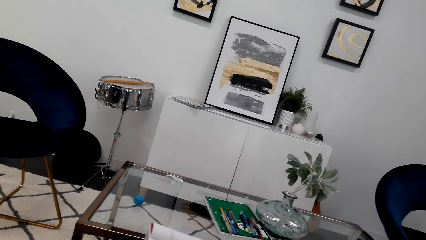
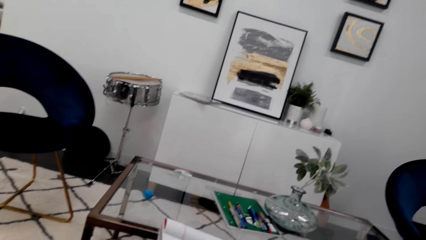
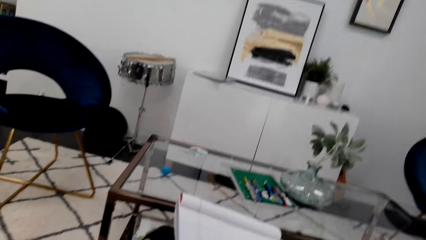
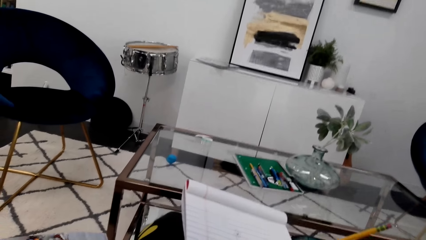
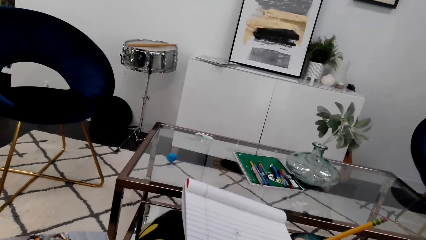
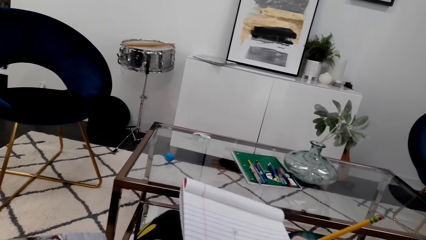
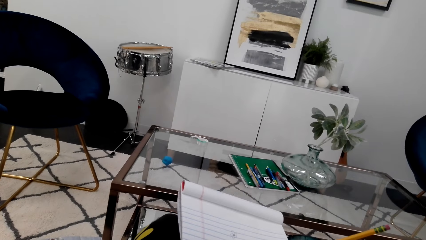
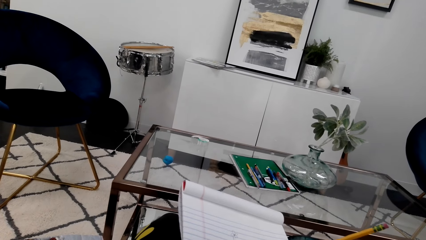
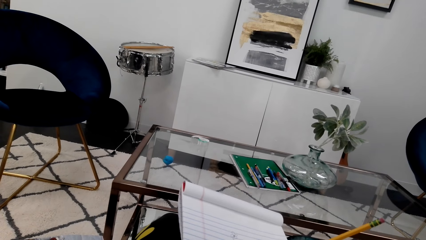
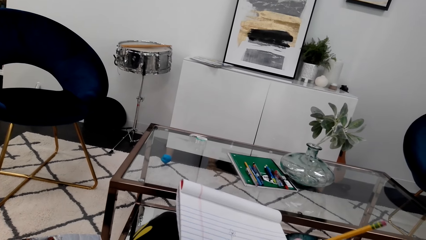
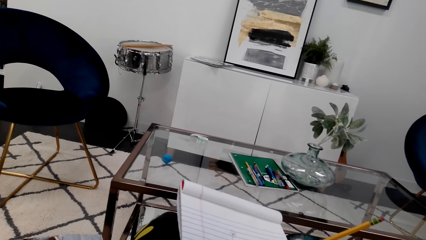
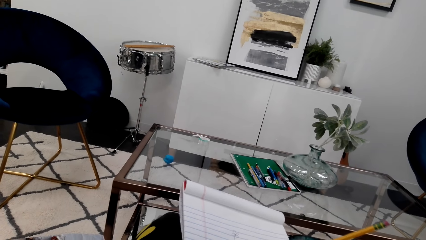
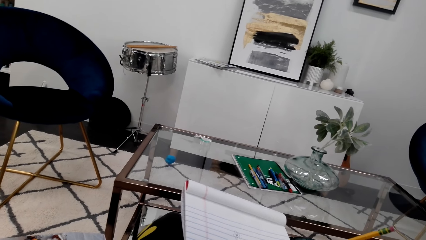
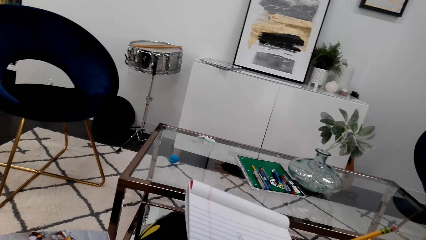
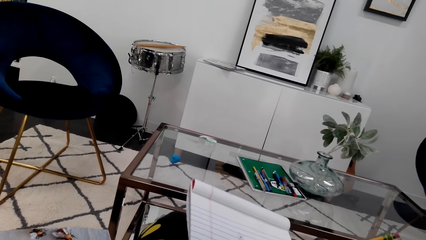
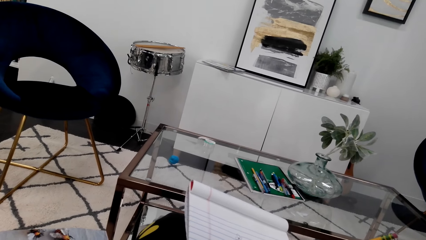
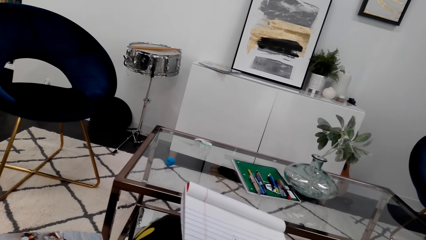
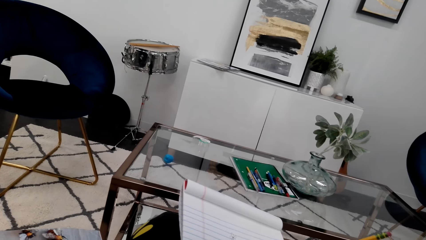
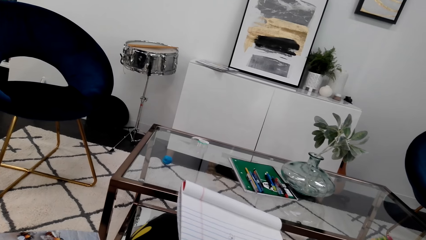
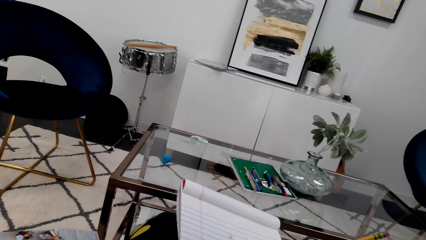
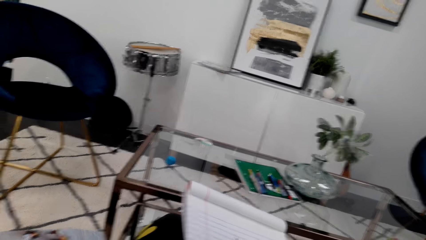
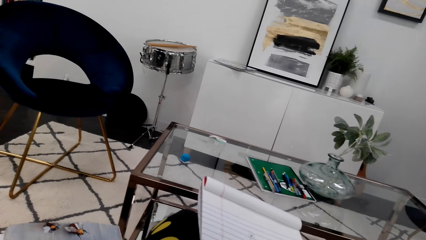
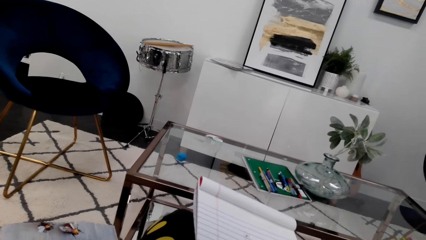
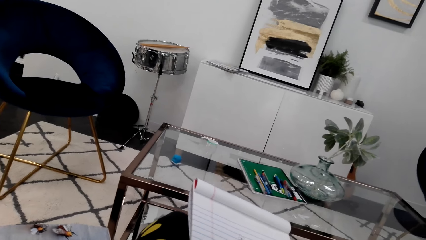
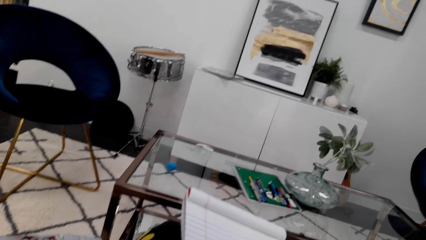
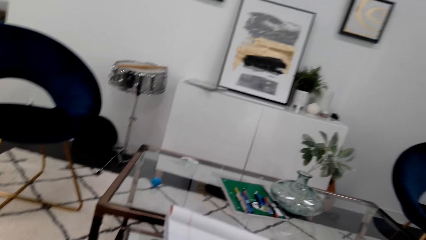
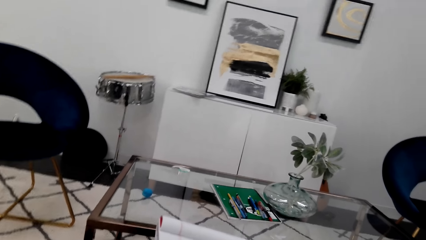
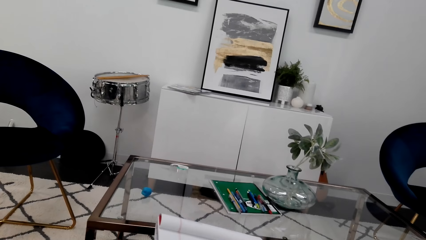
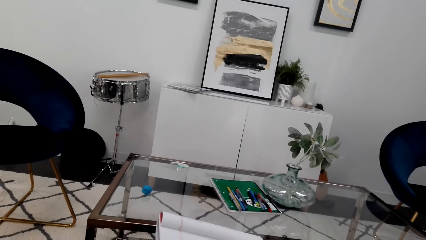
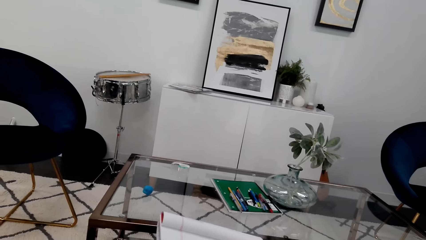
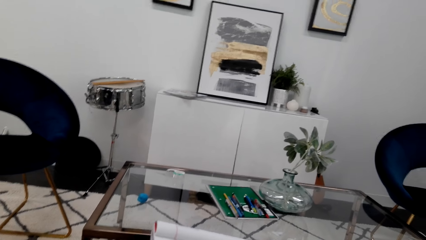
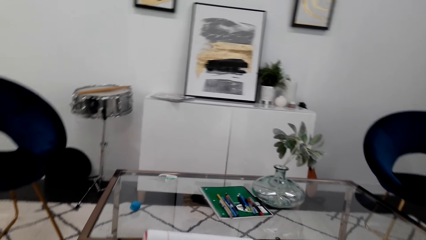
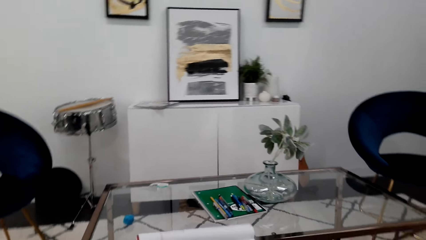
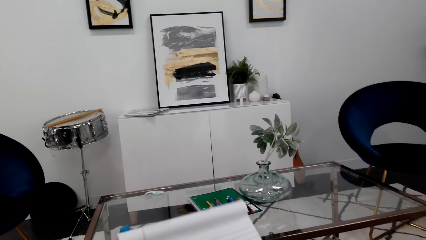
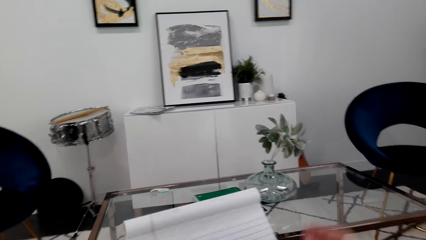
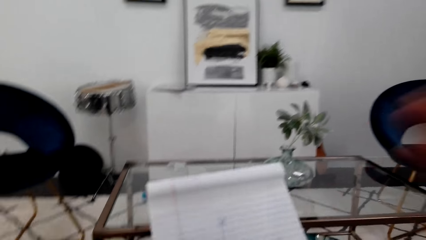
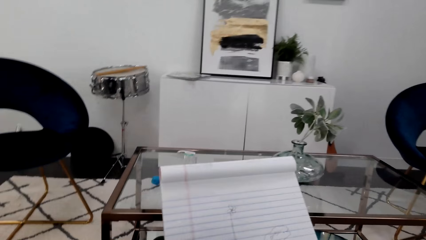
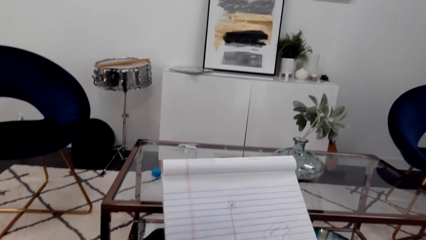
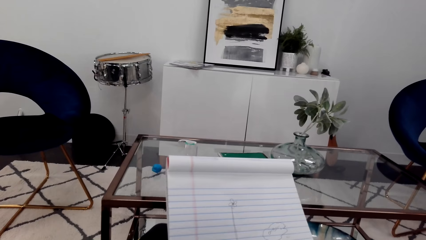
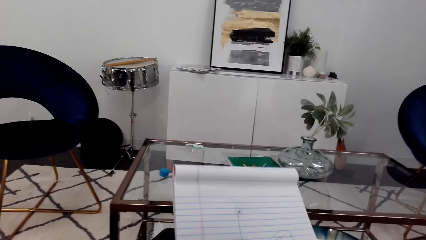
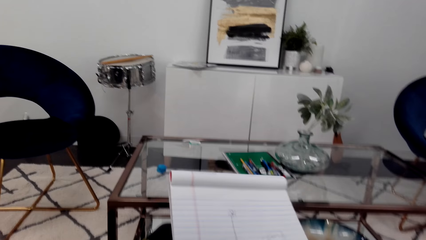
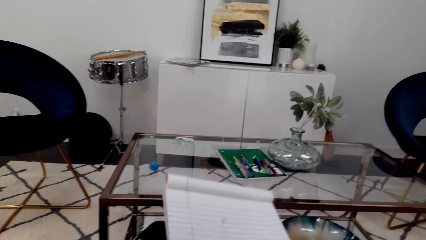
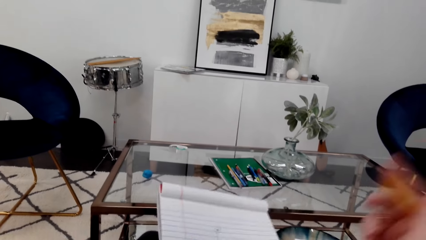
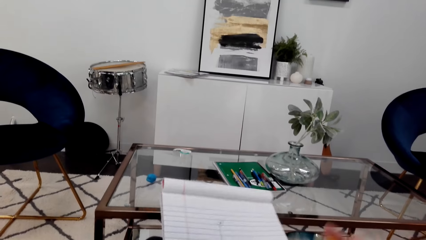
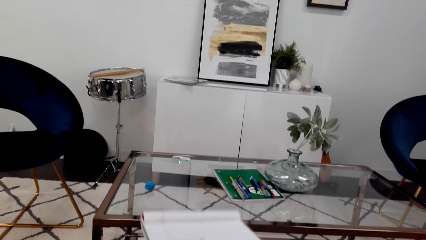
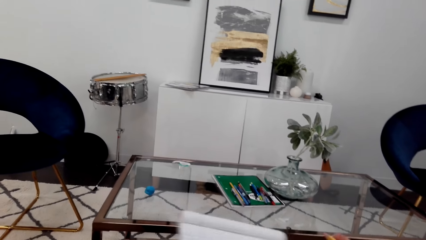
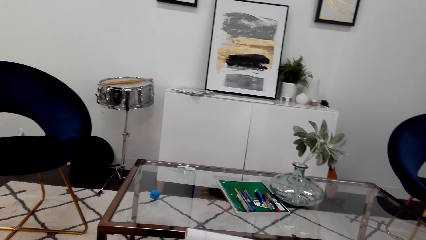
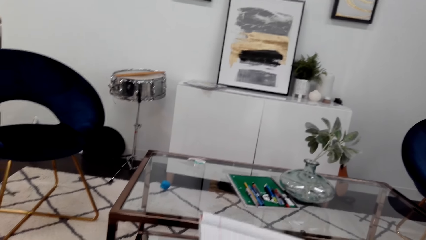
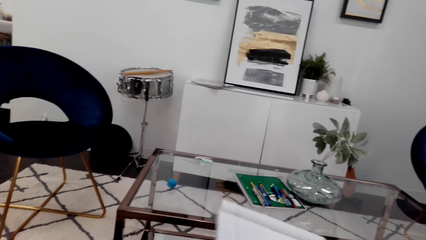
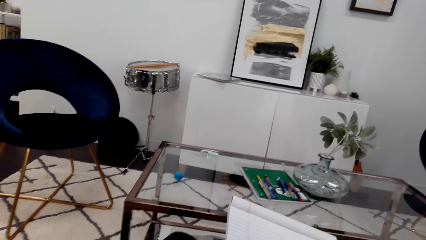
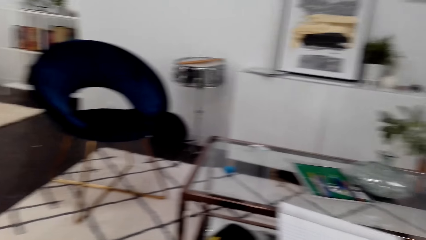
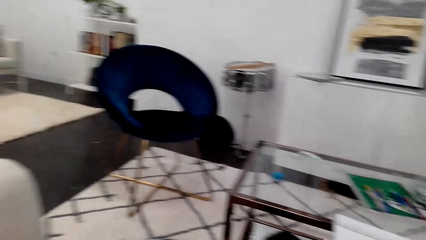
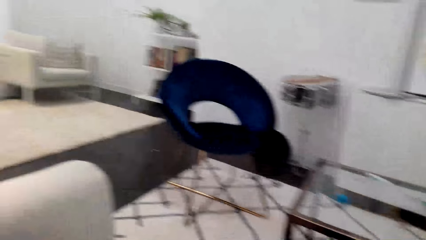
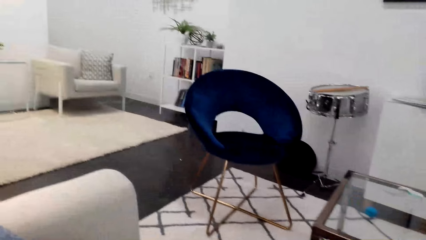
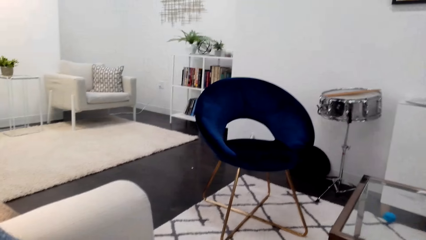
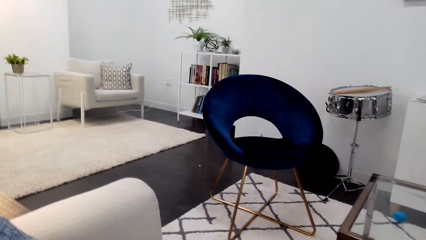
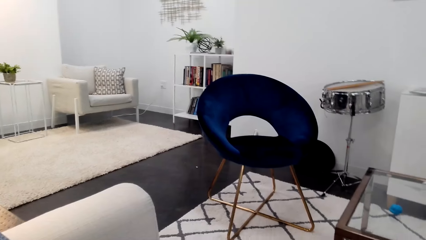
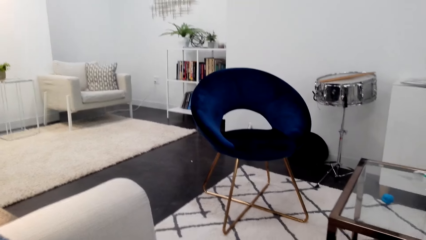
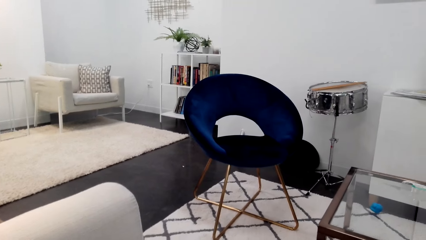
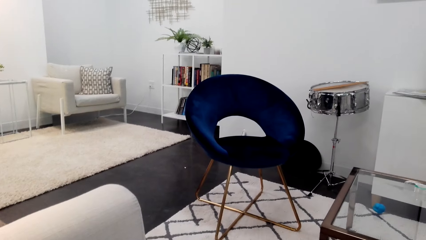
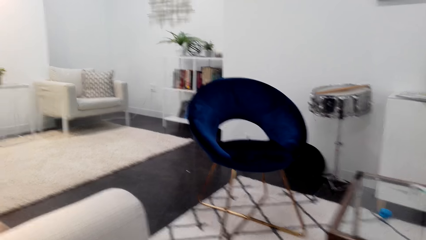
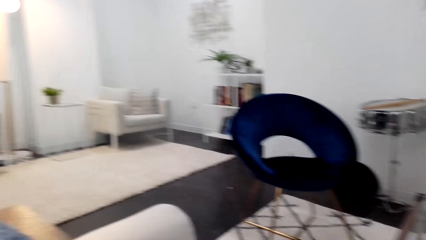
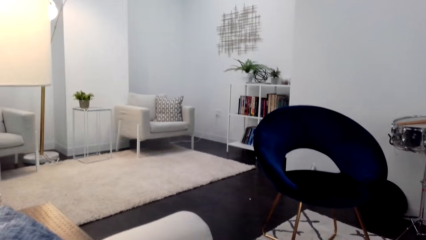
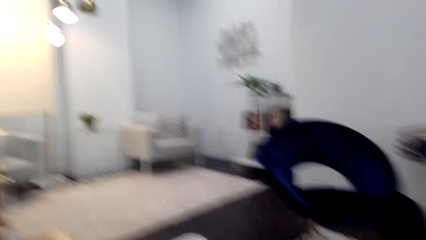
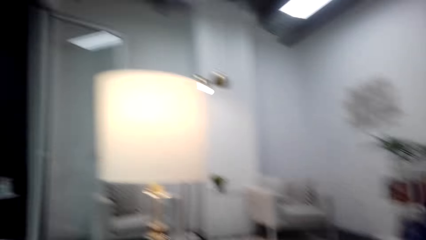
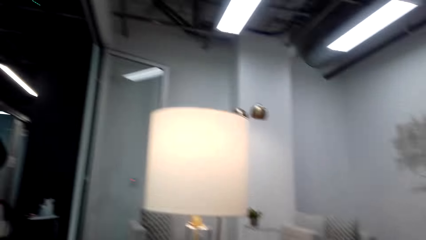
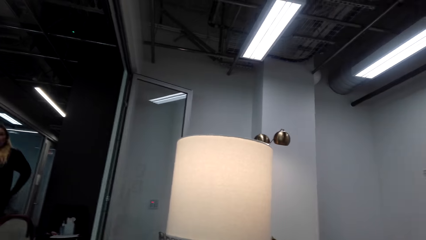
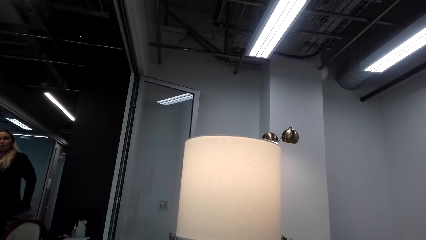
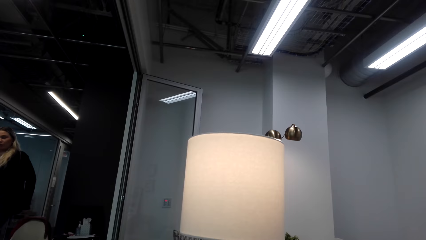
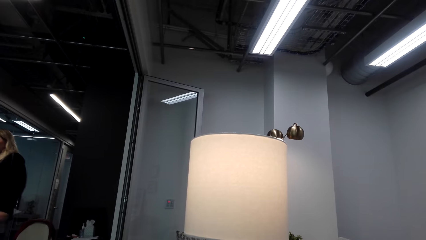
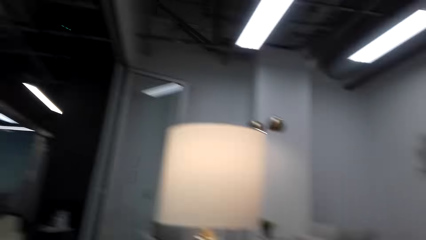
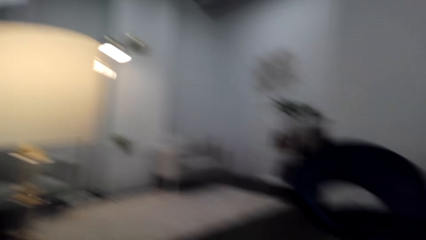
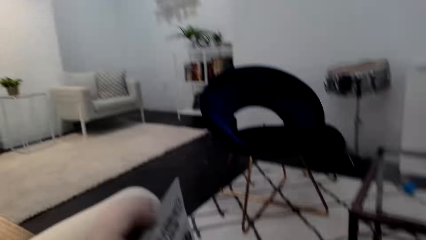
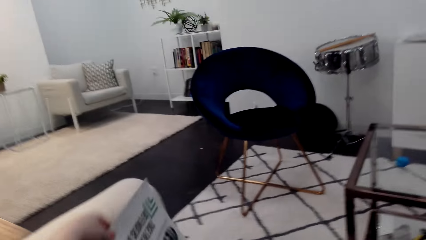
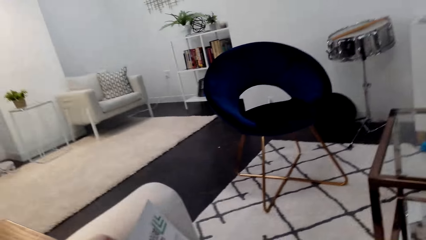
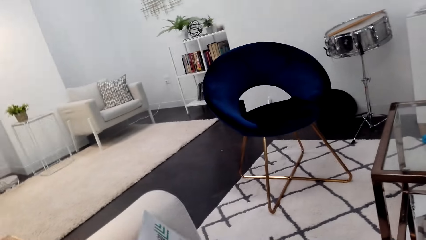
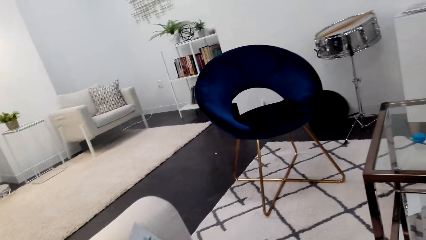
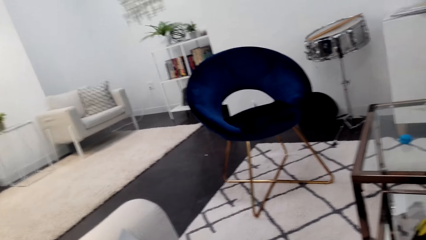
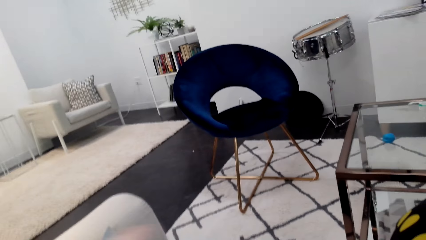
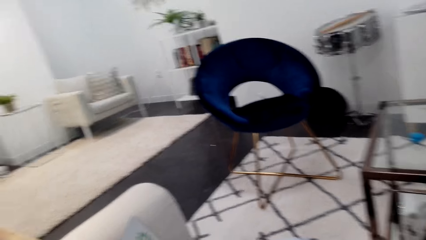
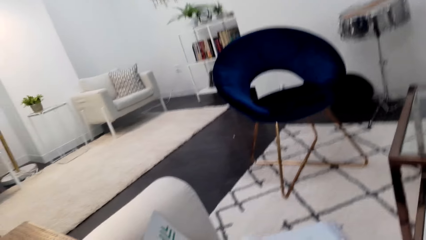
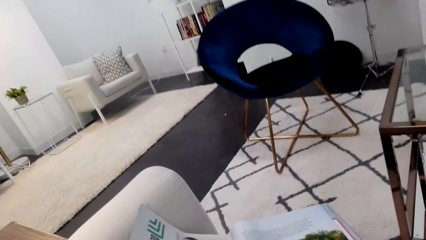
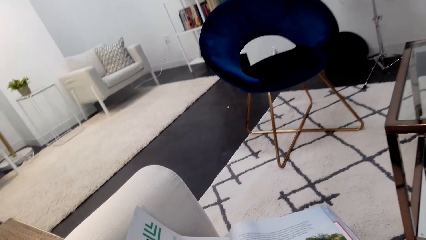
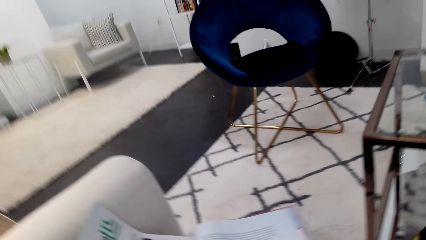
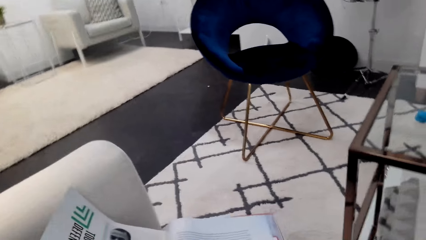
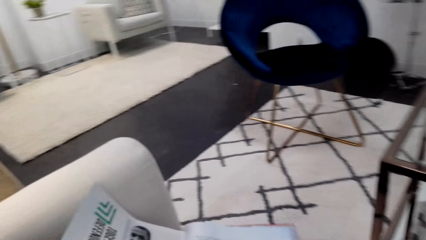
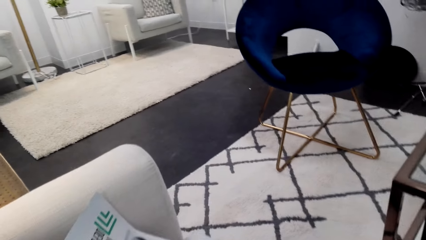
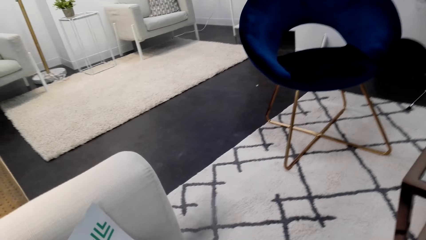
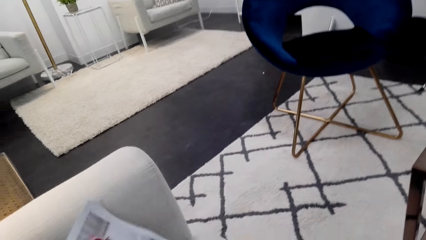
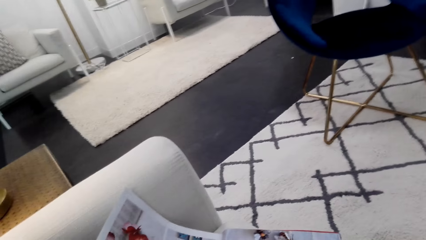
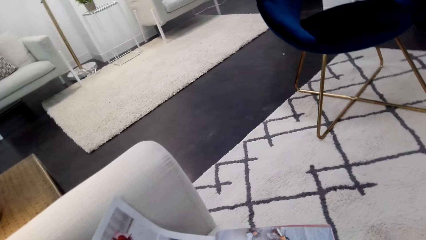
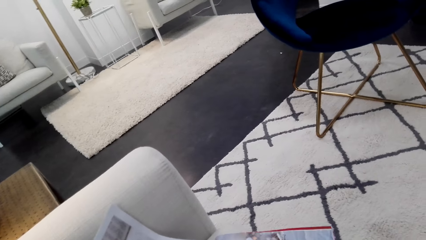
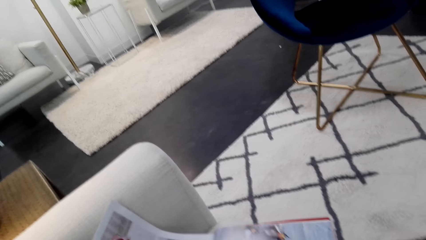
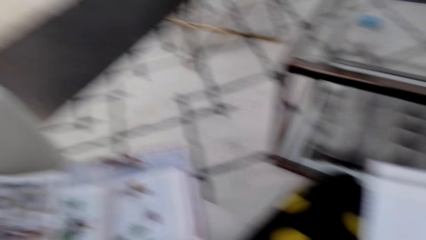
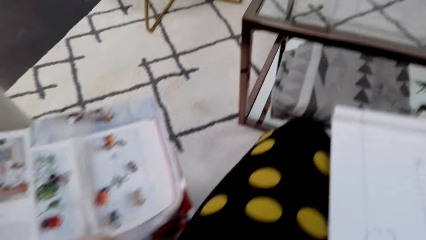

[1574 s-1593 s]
The camera wearer looks at a picture in a magazine. They draw on a notebook. They look at the picture in the magazine. They interact with a lady. They flip pages on the magazine.
